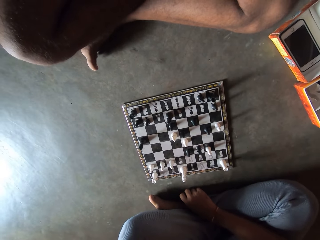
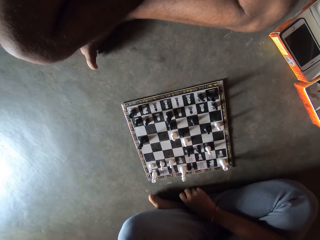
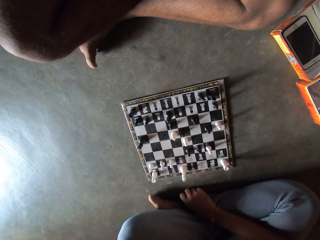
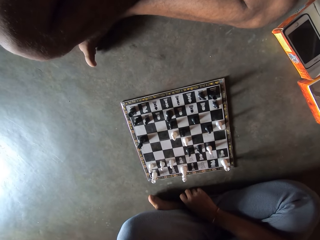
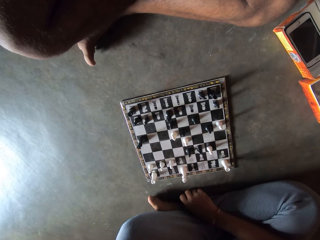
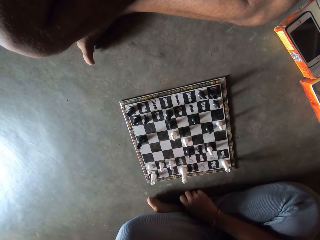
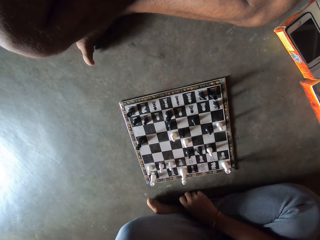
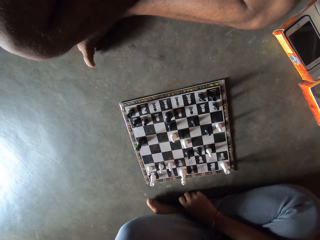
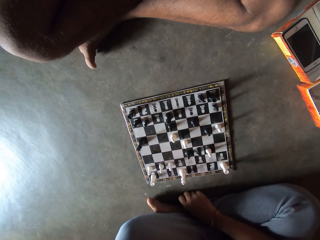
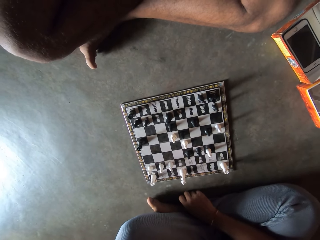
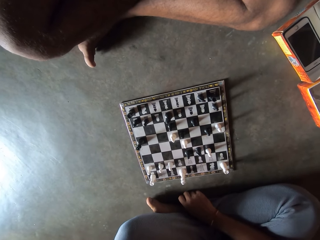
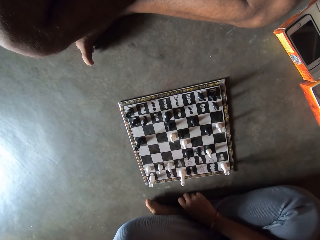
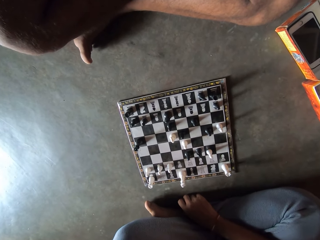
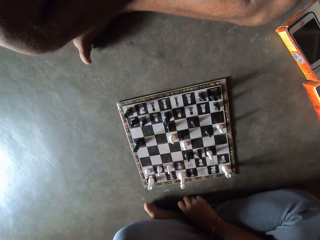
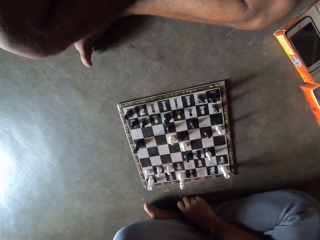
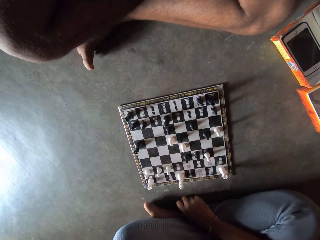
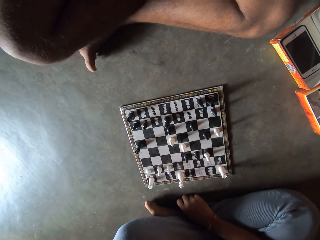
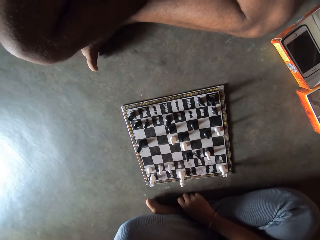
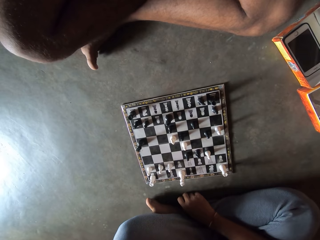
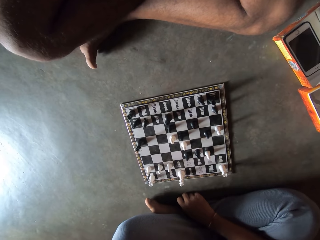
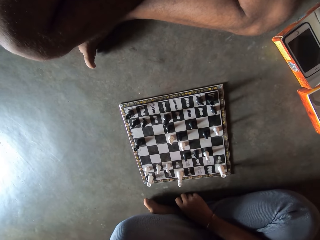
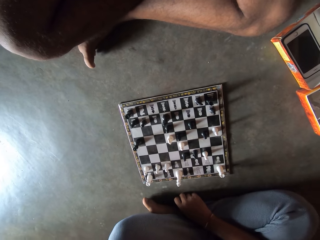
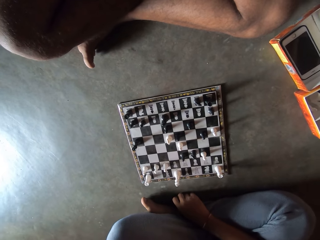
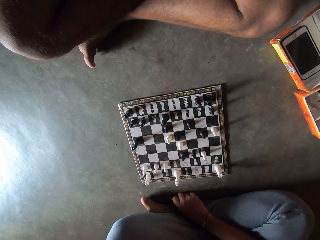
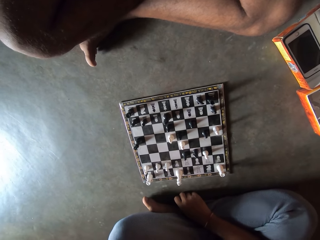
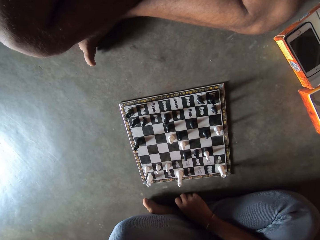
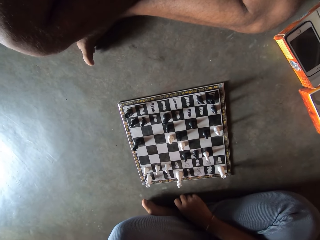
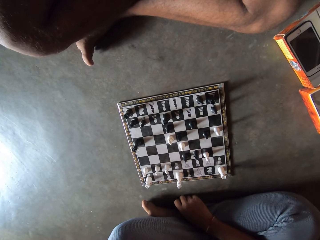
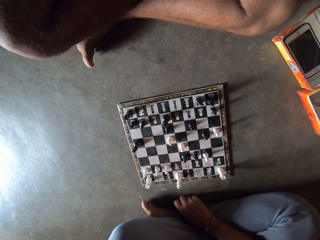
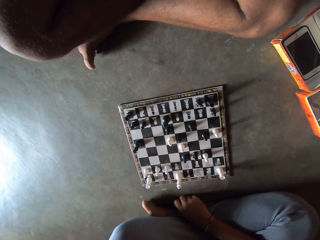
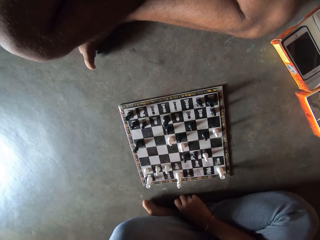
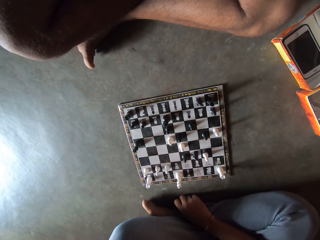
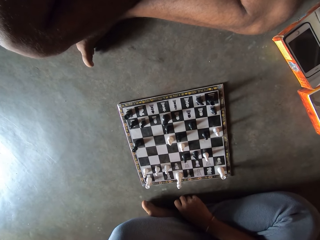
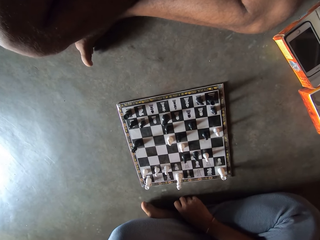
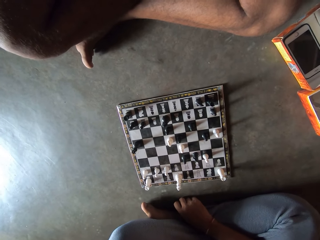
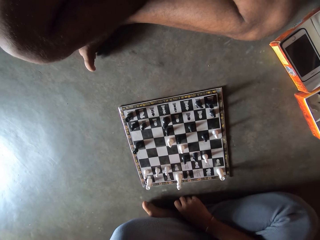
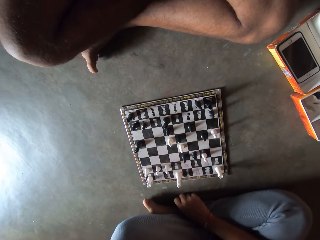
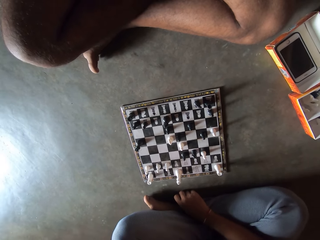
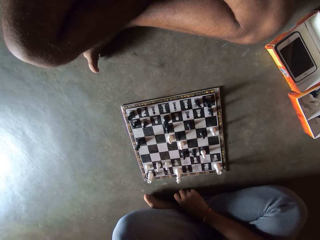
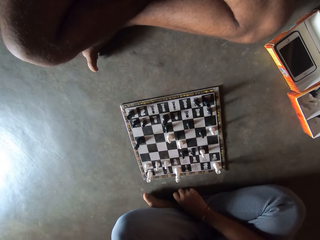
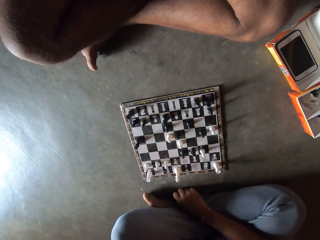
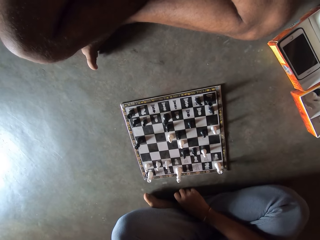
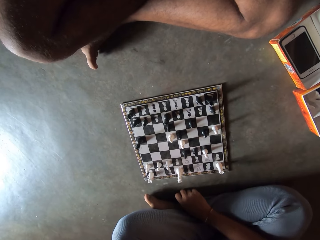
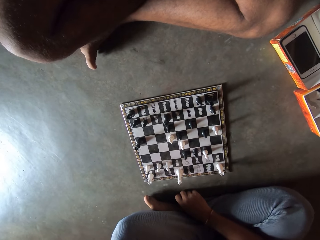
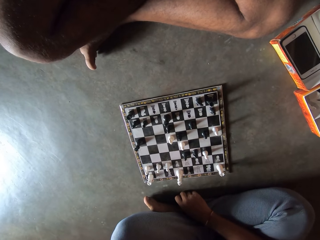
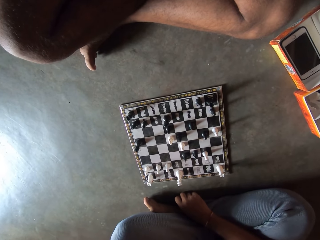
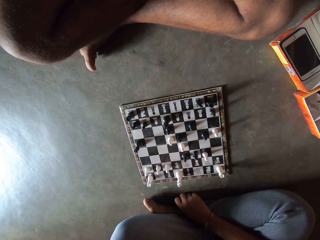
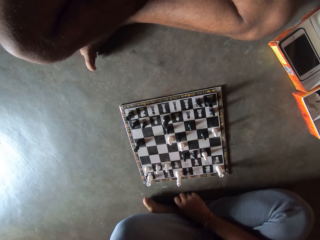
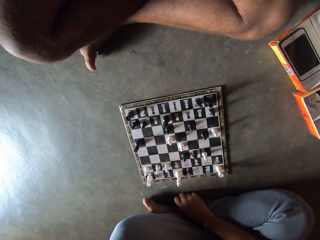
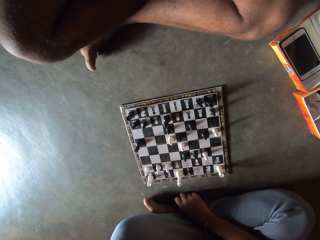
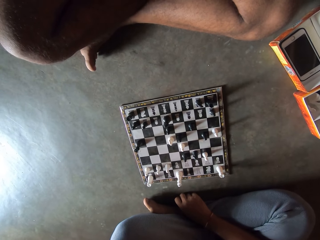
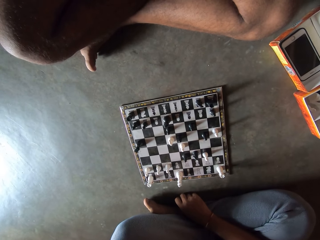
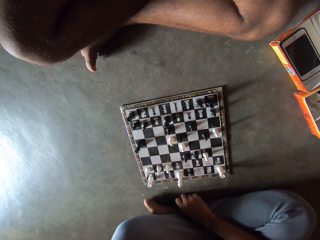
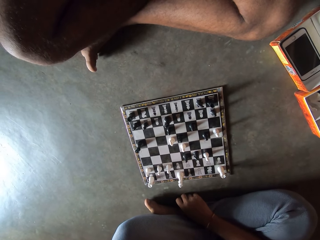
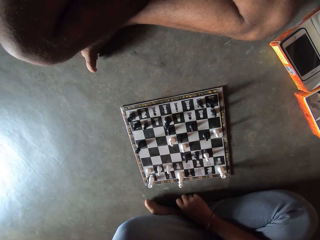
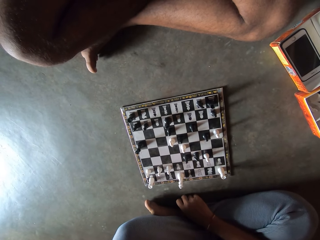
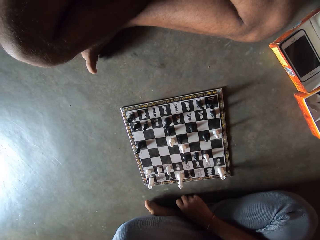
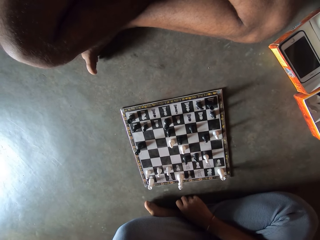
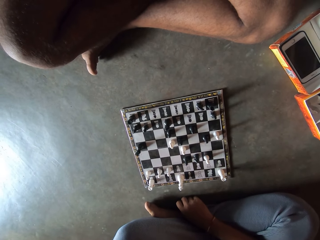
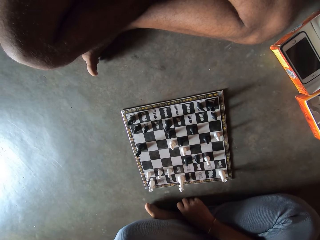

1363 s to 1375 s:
The camera wearer looks at the chessboard.

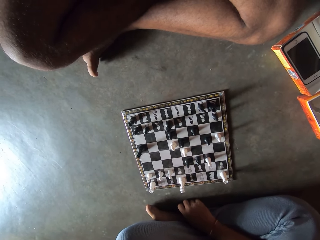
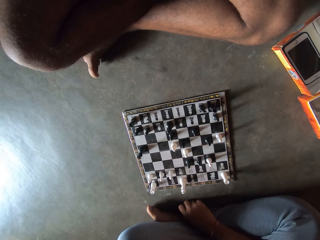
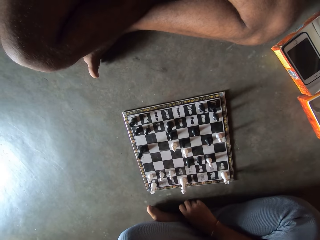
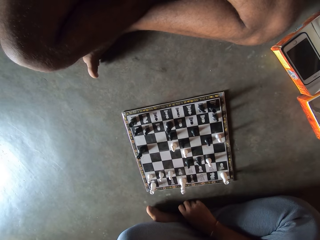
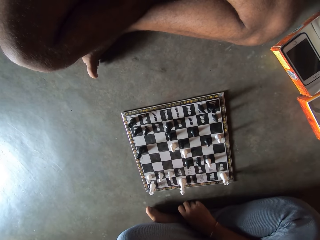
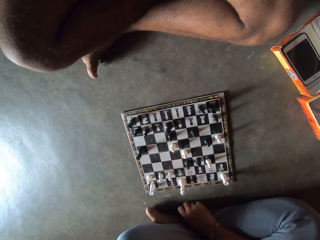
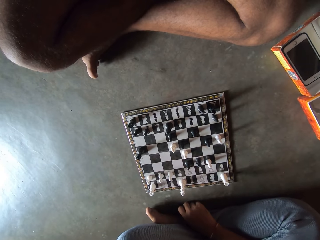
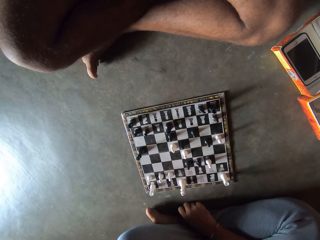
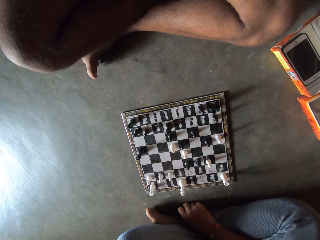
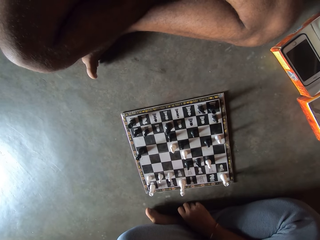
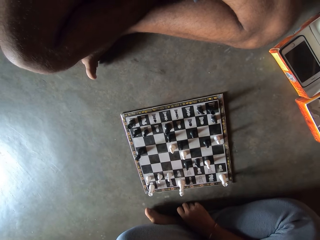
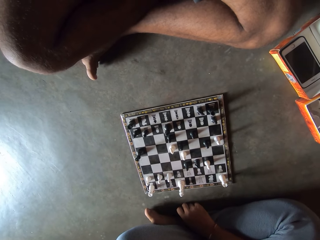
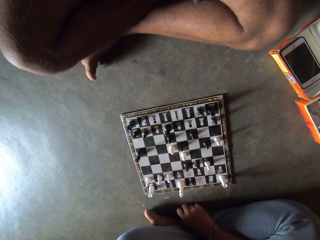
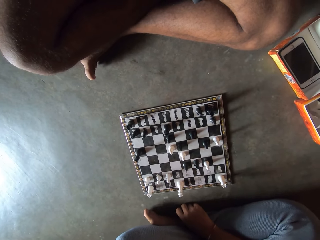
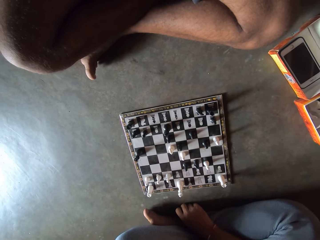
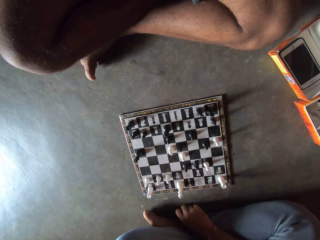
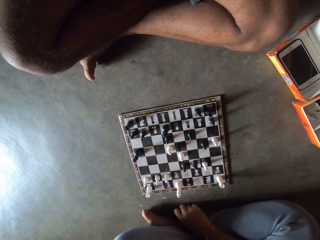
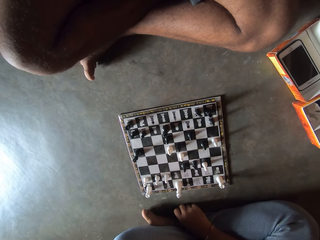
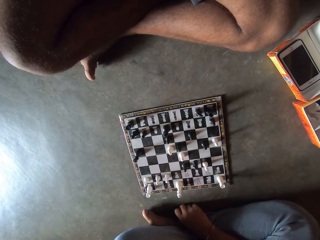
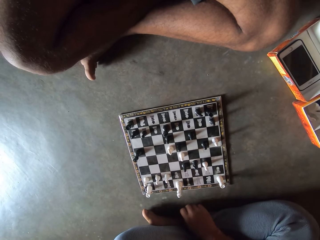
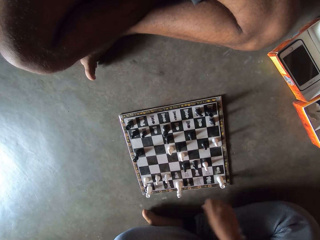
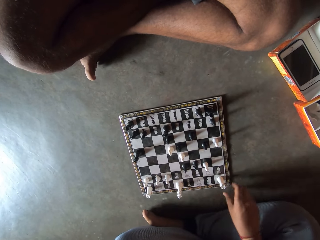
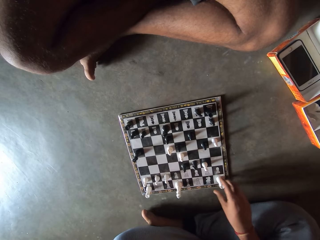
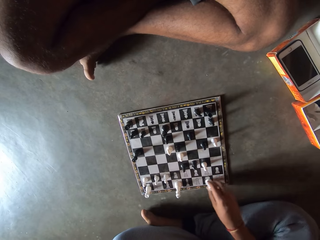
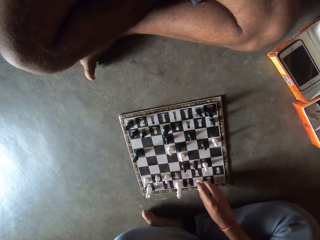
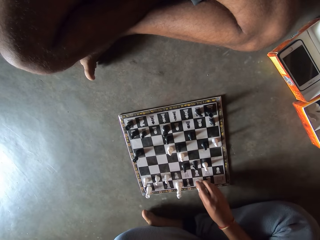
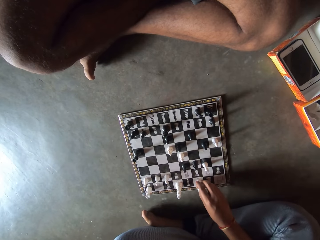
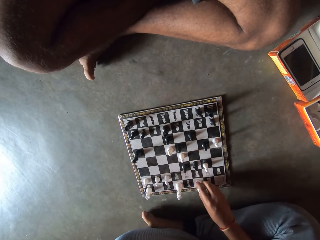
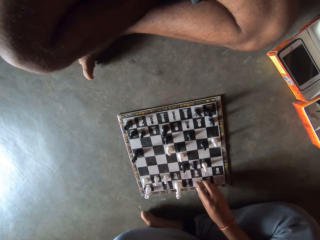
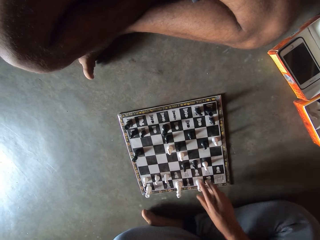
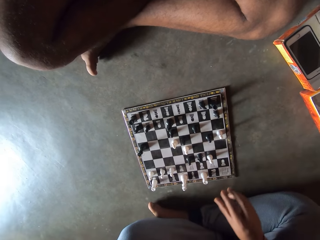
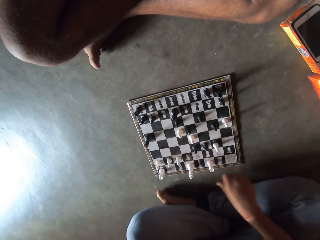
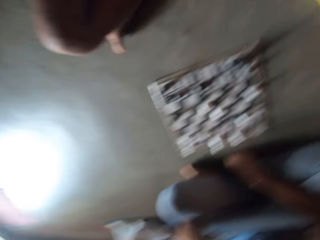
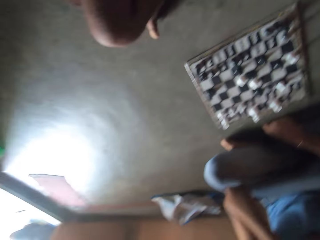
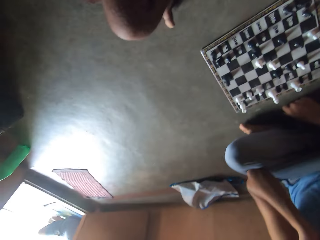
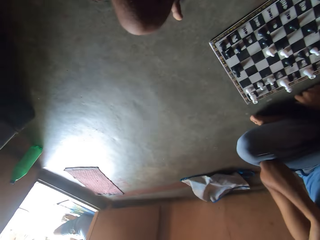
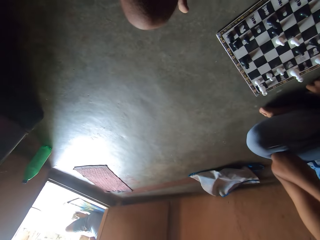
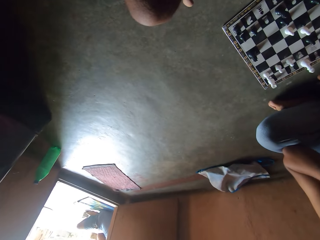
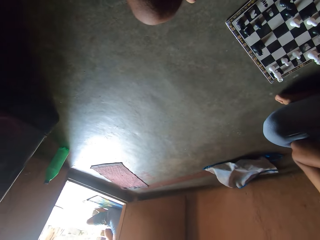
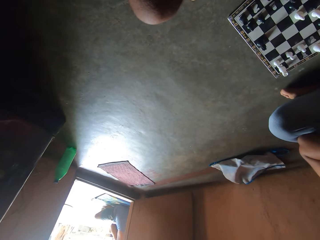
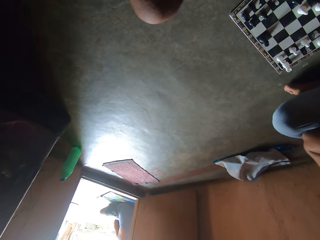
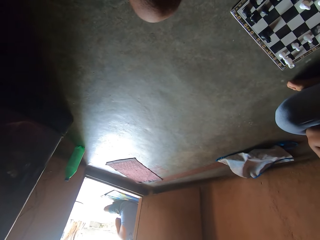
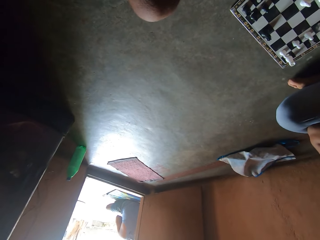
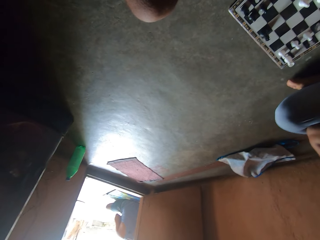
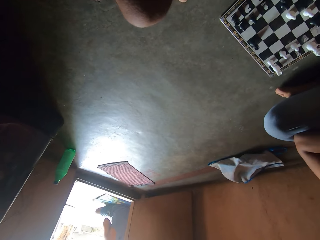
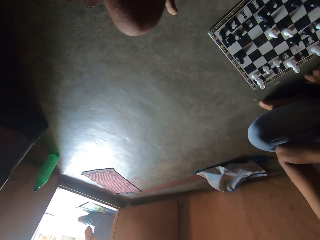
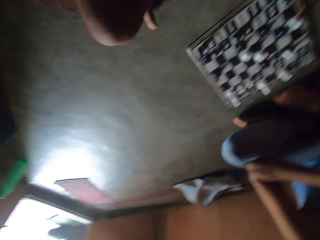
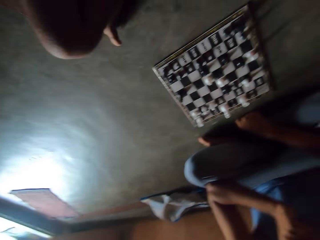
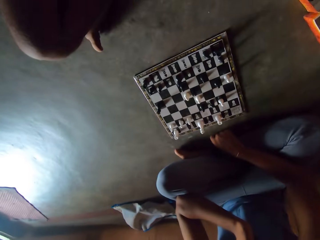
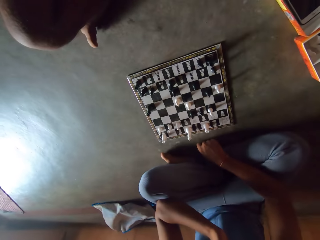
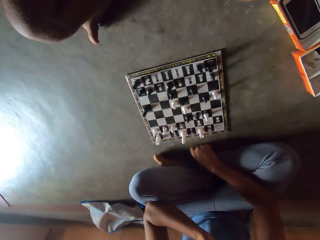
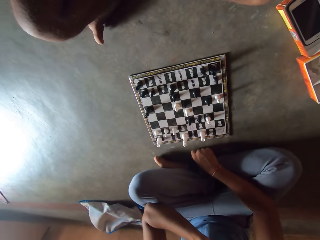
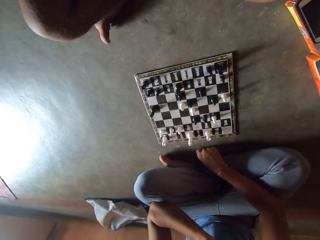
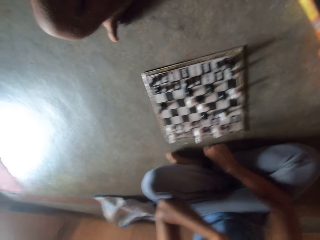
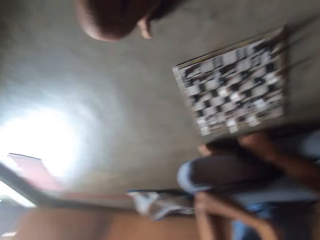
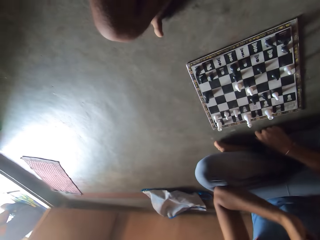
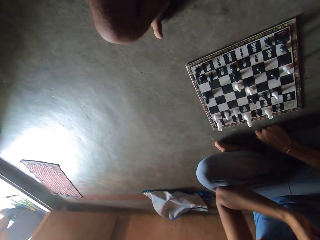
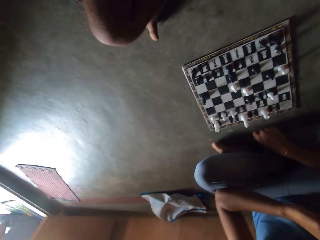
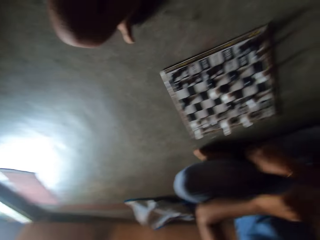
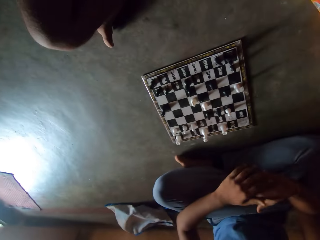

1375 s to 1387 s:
The camera wearer moves the game piece on the chessboard. They play the chess game. They look around the room. They look at the chess board.
